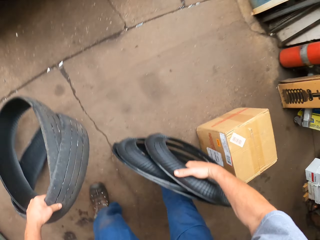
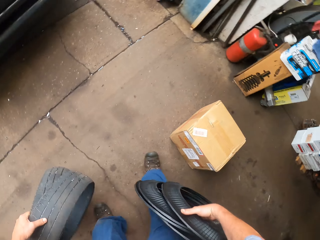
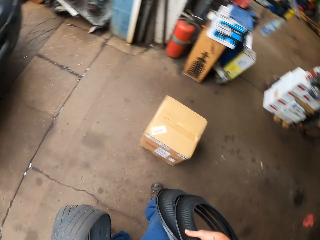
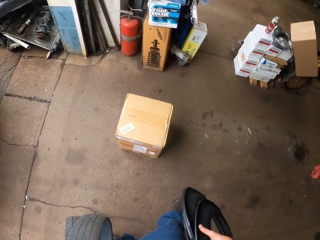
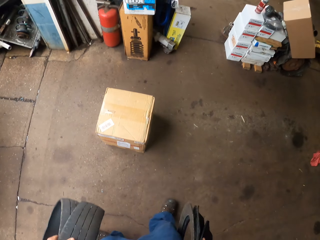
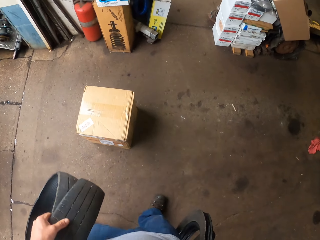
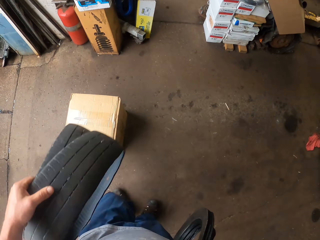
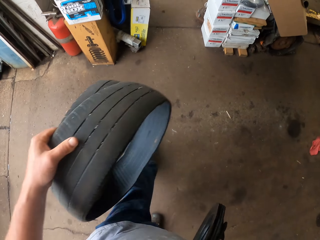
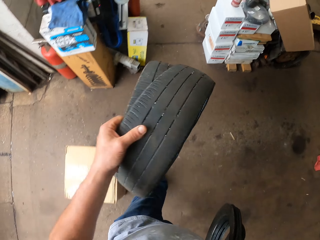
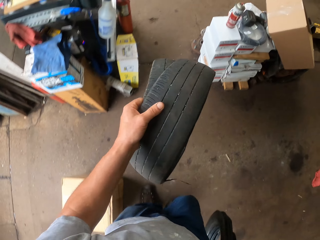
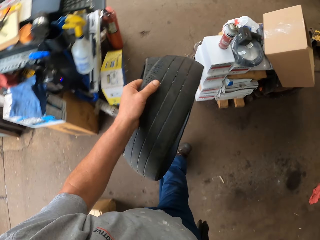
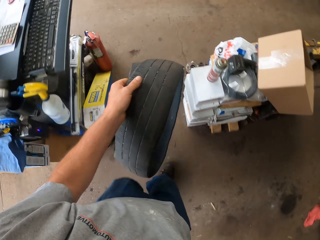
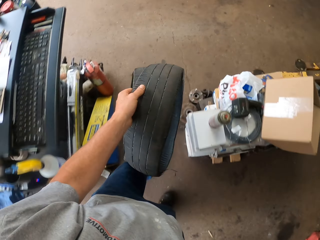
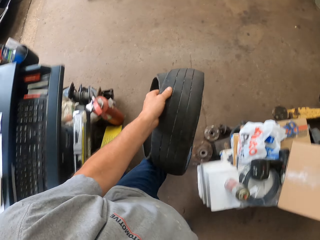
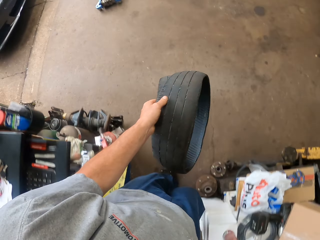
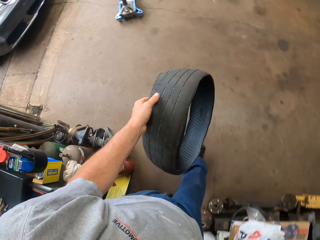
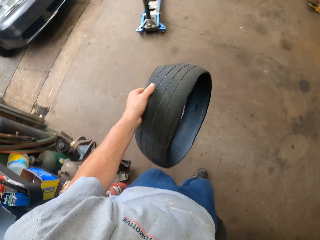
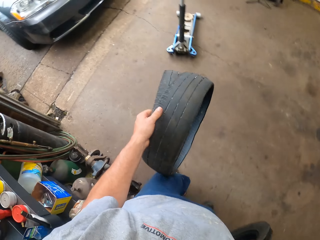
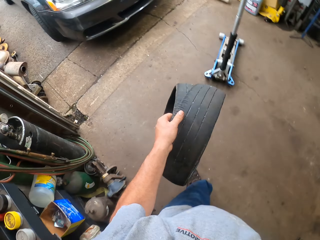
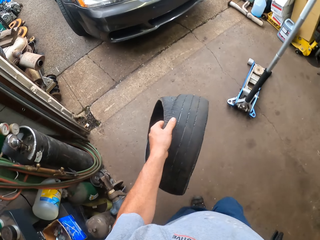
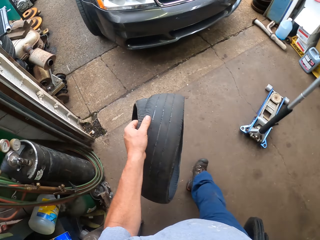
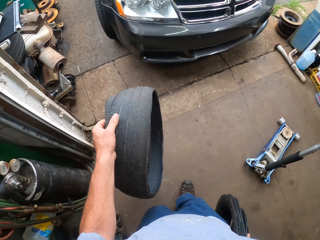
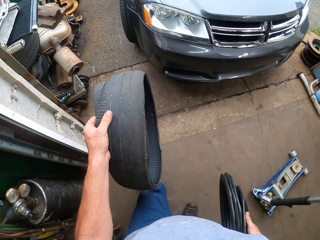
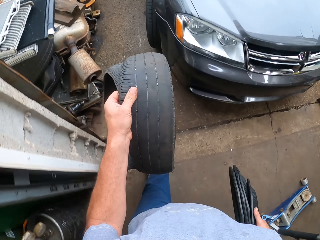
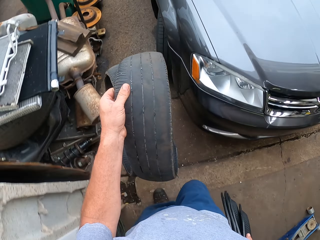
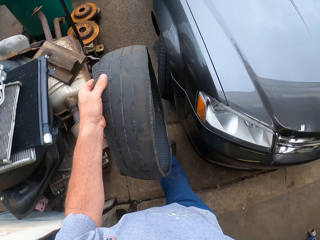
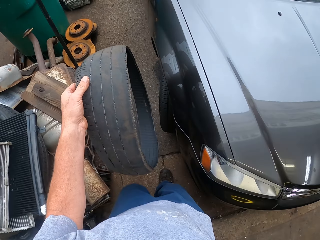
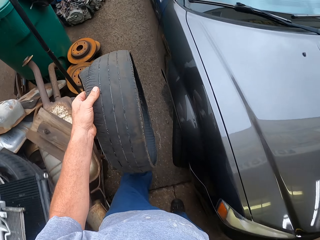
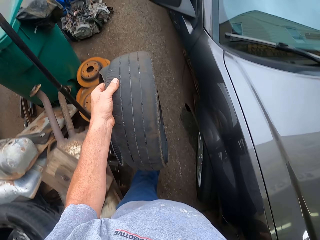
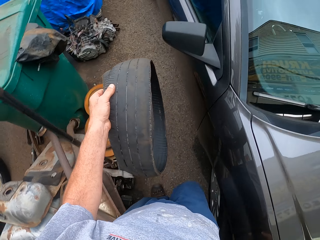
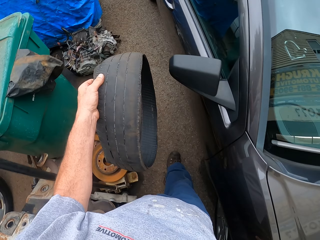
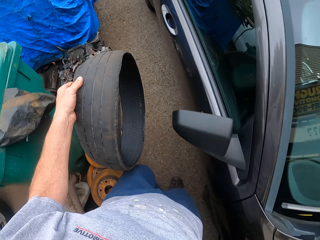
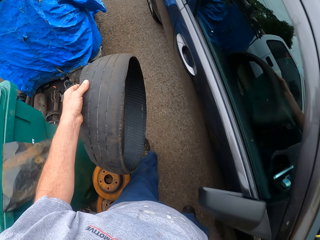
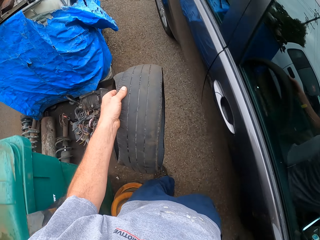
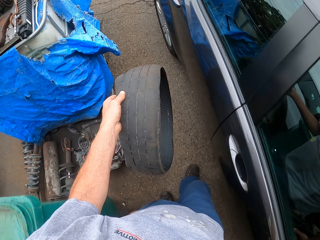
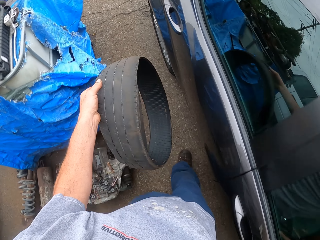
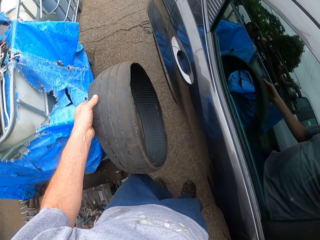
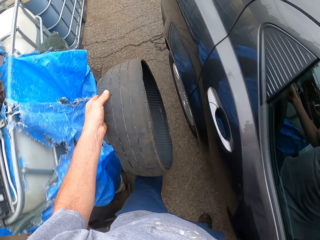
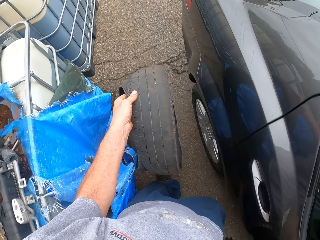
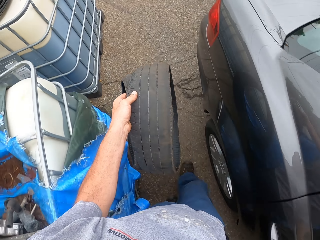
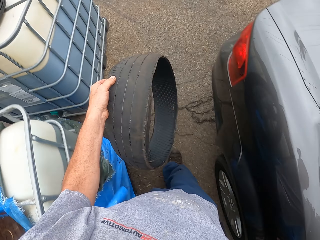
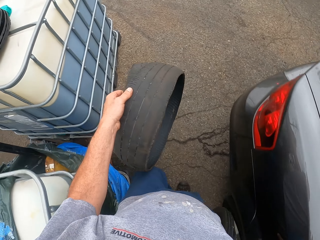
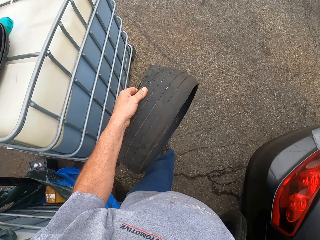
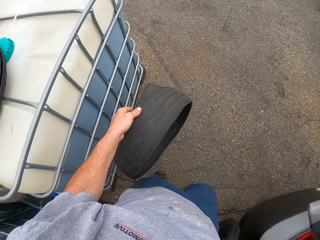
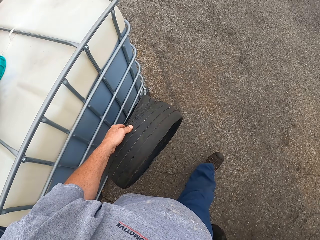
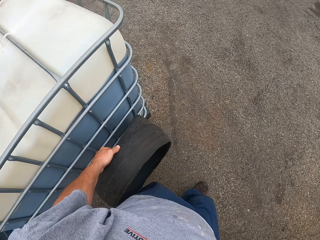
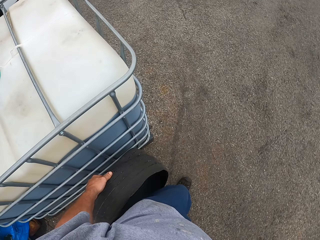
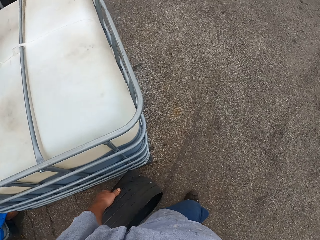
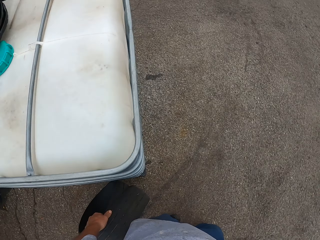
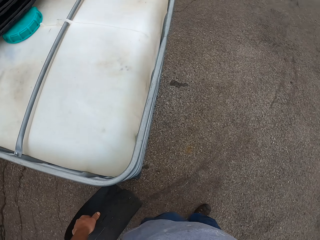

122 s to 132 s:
The camera wearer picks up the wheel tire rubbers. They carry the tires. They move around the garage. They walk outside the garage.

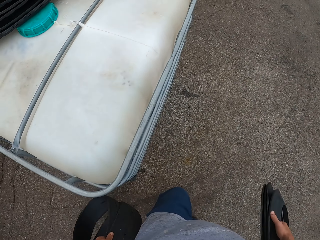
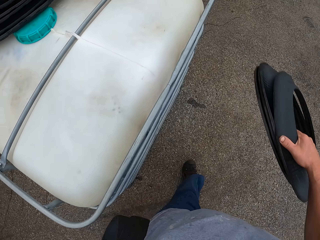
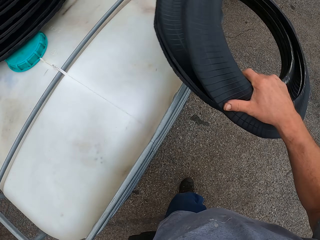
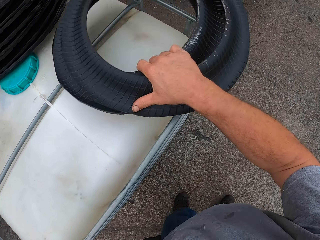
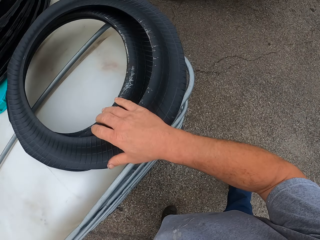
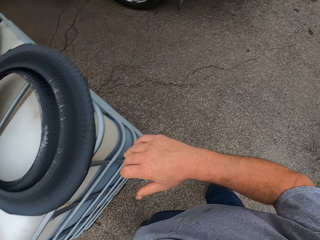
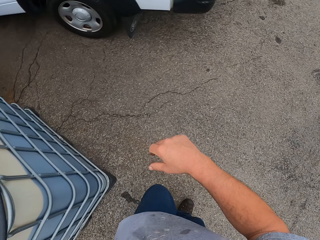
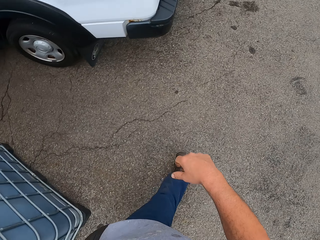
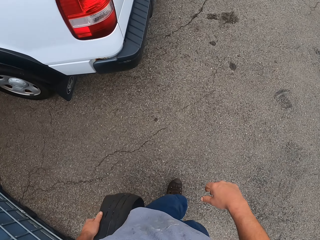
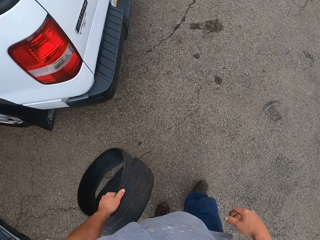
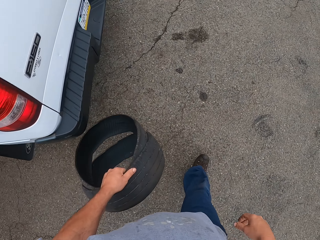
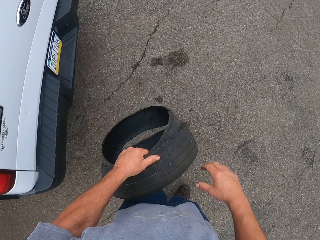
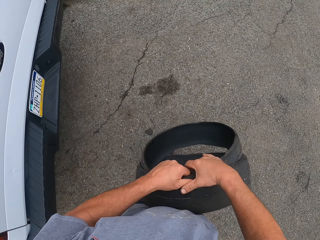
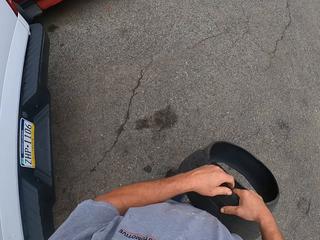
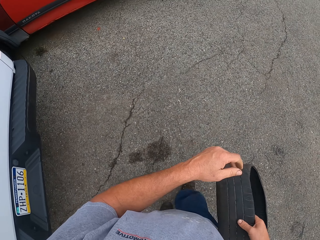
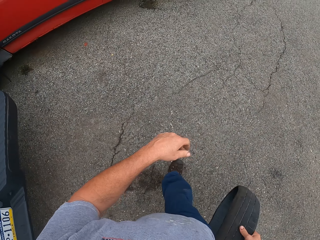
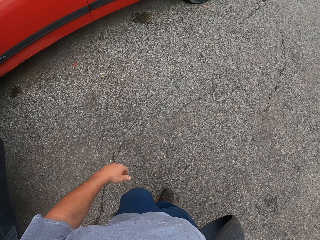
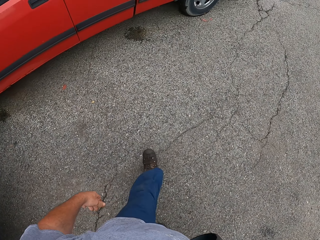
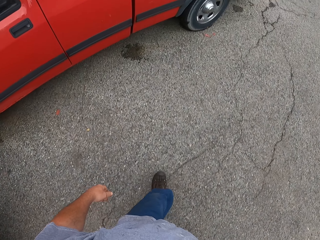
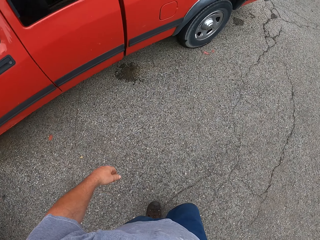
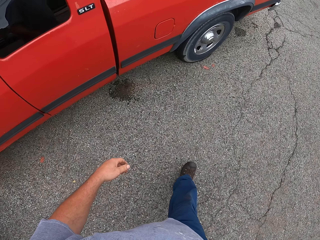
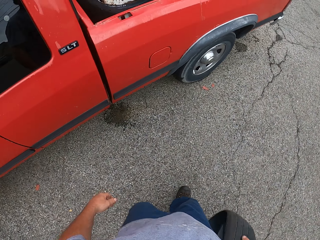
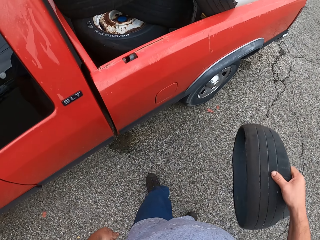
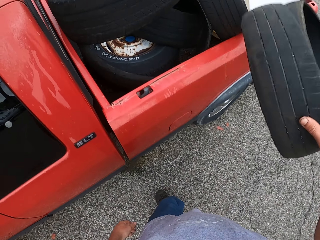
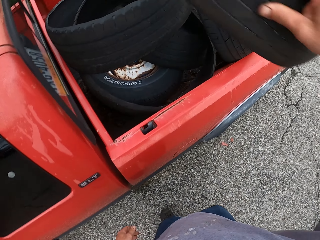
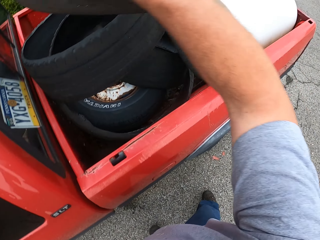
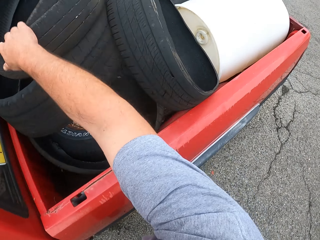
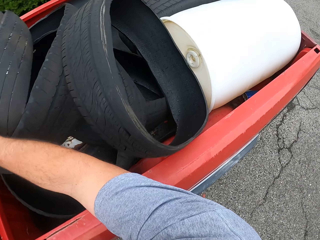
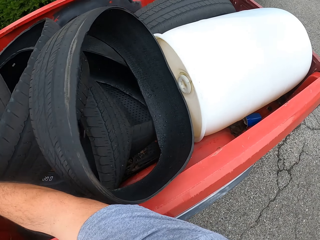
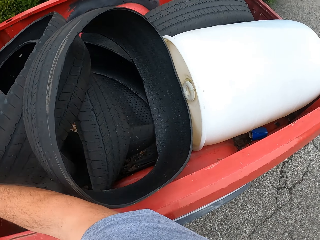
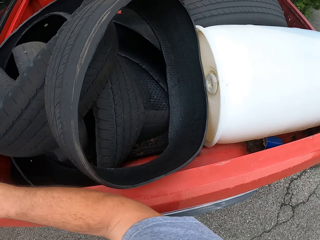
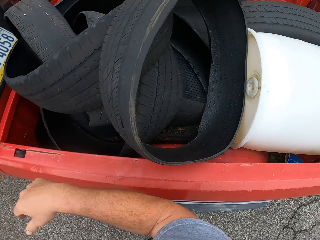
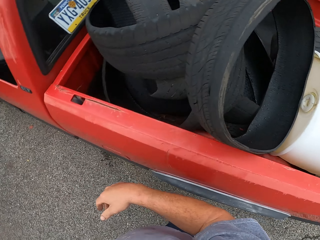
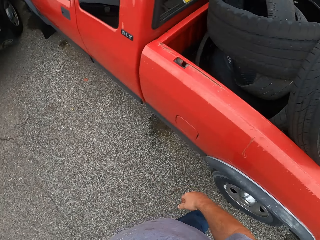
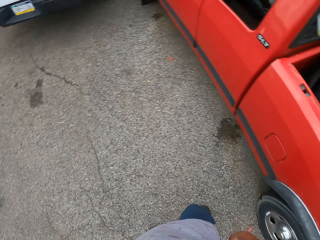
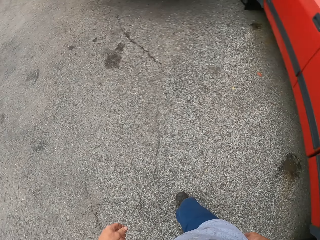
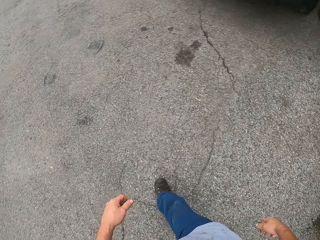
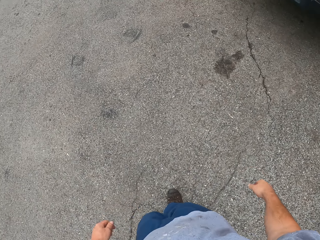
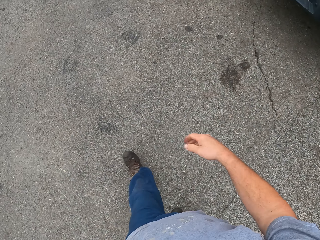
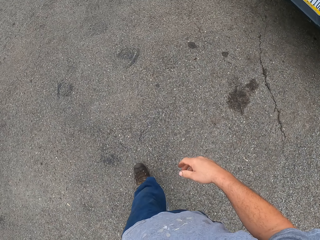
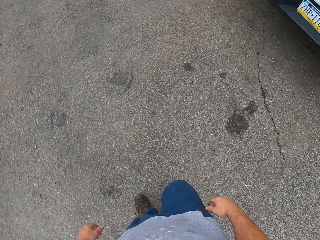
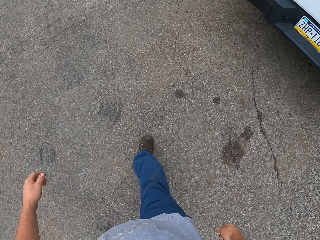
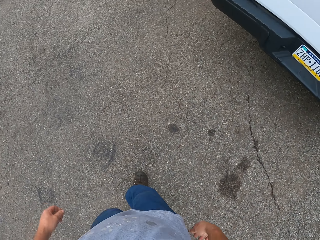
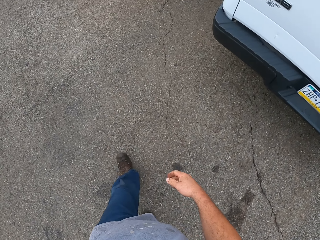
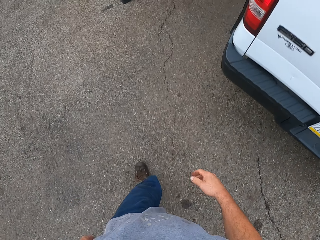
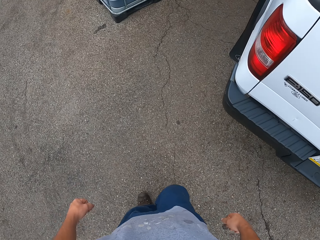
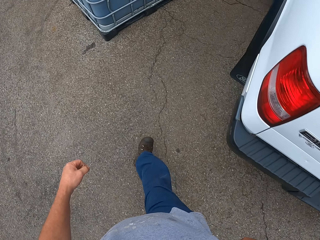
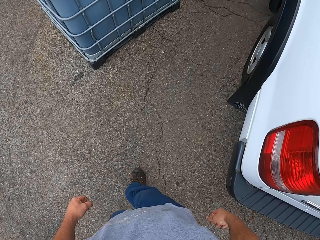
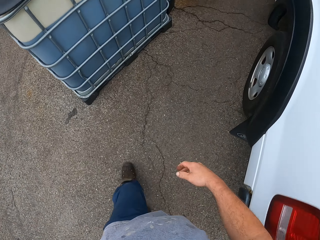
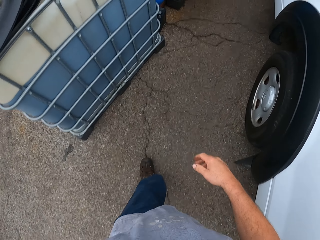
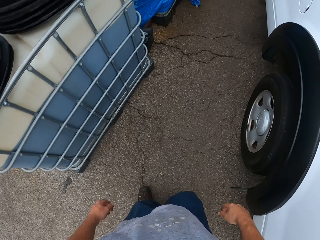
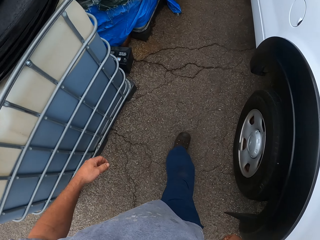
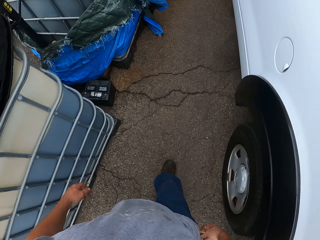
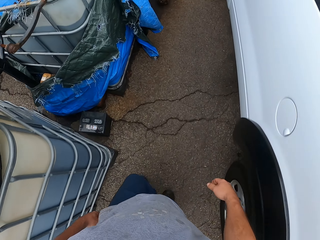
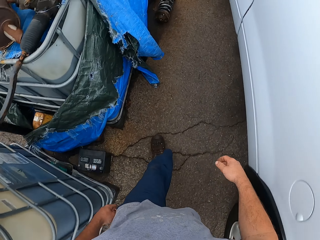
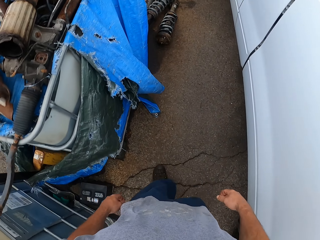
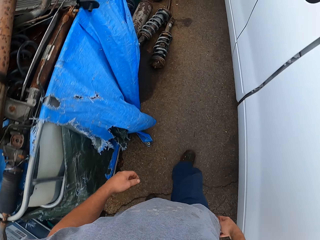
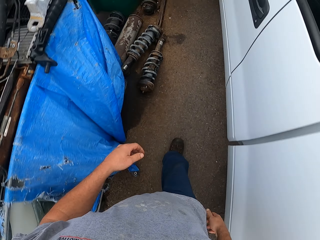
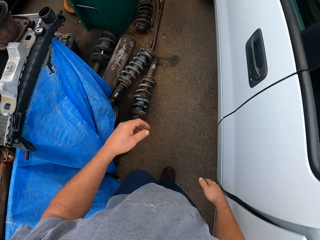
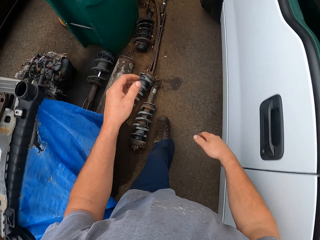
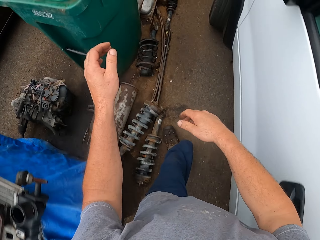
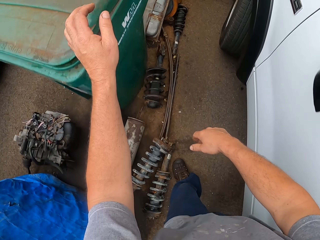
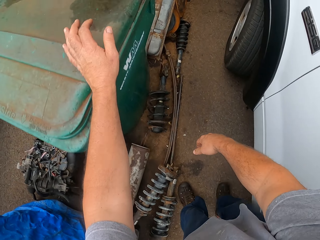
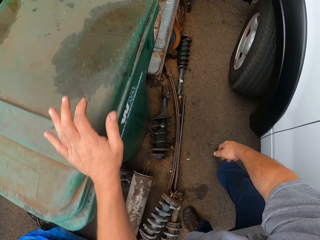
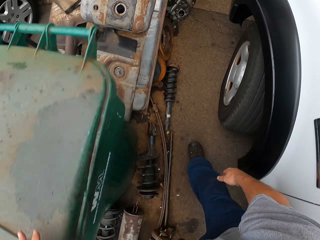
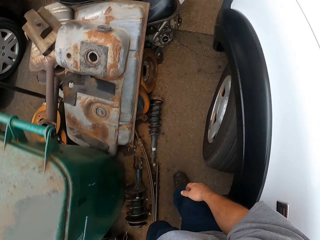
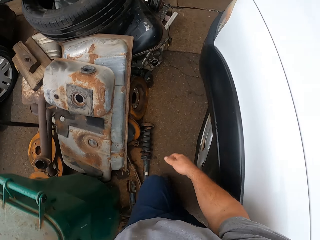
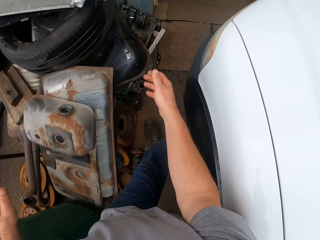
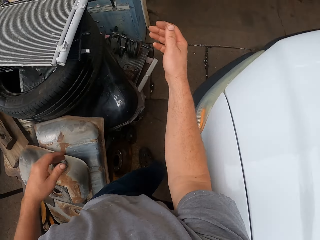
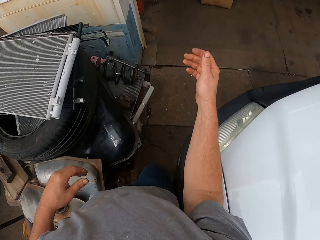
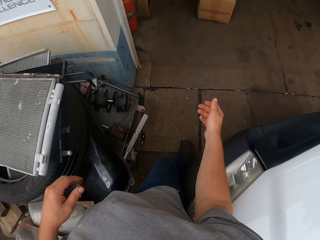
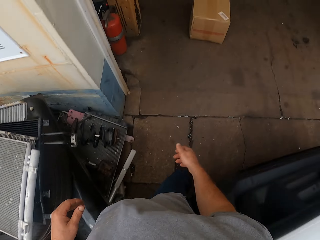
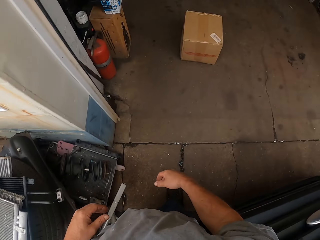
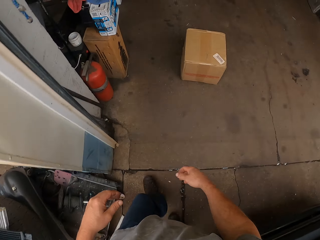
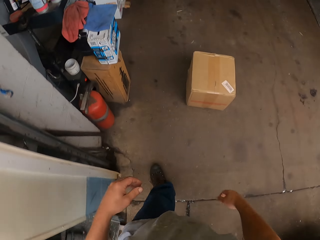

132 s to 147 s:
The camera wearer places some rubber on a water tank or table. They move around the garage. They place the other wheel tire rubber on a pickup truck. They walk back. They move around the garage. They hold a green litter bin.
